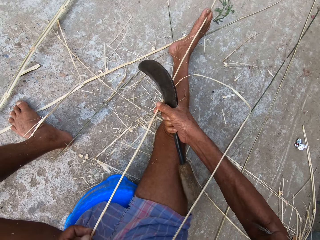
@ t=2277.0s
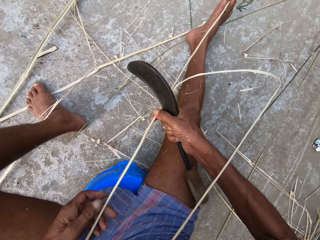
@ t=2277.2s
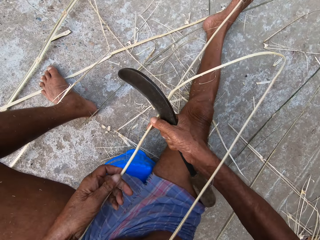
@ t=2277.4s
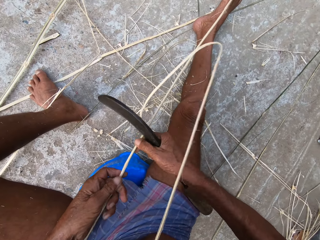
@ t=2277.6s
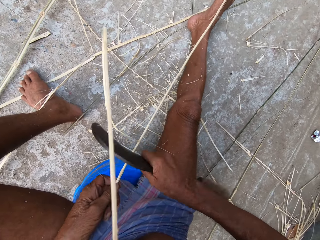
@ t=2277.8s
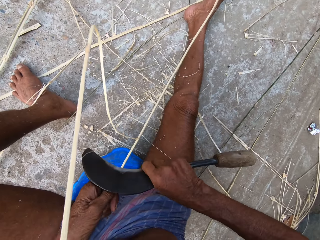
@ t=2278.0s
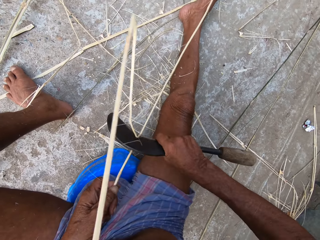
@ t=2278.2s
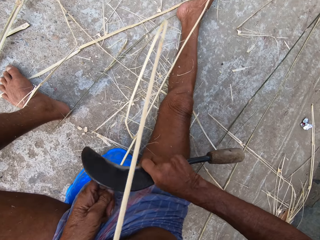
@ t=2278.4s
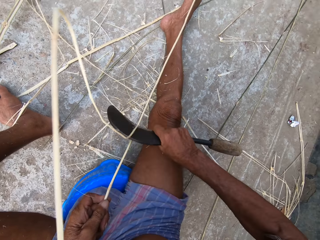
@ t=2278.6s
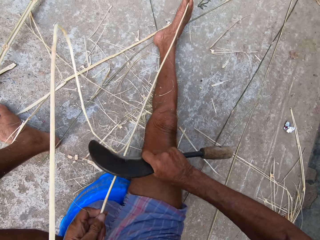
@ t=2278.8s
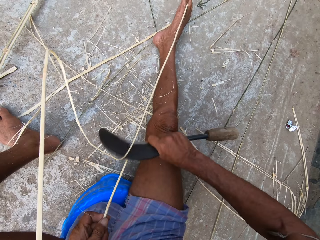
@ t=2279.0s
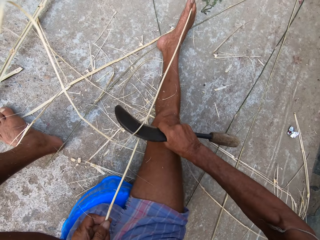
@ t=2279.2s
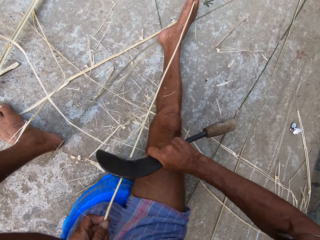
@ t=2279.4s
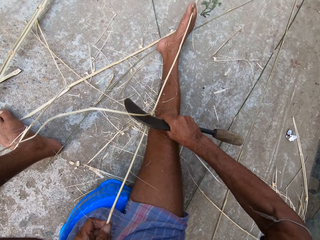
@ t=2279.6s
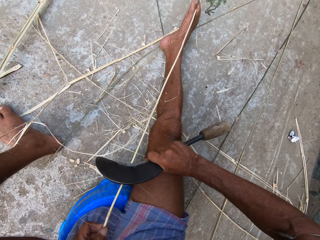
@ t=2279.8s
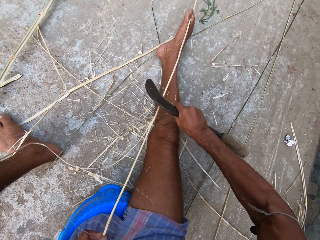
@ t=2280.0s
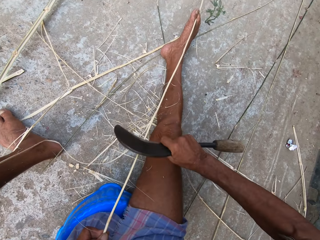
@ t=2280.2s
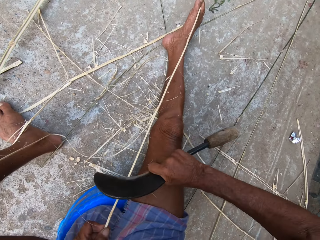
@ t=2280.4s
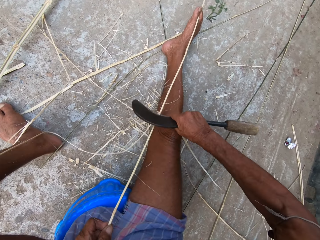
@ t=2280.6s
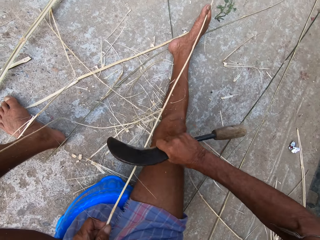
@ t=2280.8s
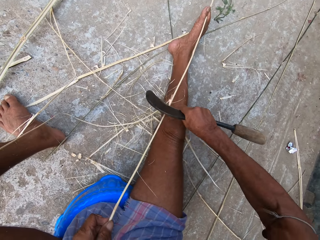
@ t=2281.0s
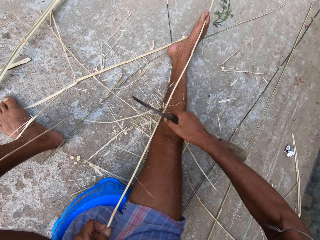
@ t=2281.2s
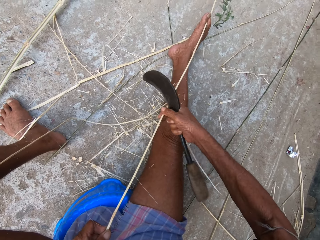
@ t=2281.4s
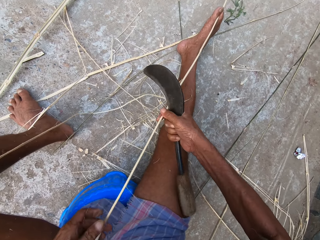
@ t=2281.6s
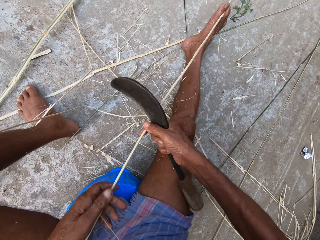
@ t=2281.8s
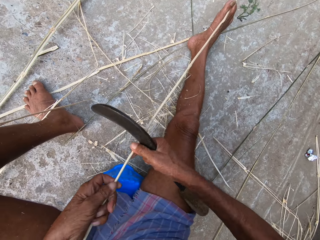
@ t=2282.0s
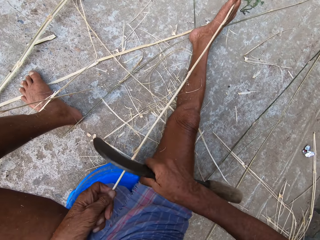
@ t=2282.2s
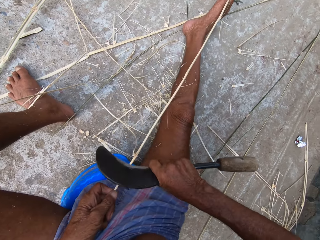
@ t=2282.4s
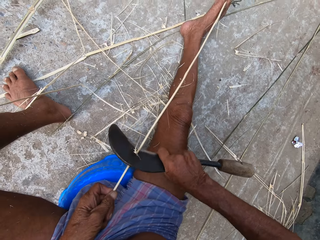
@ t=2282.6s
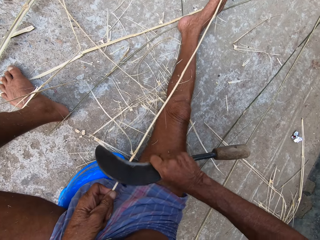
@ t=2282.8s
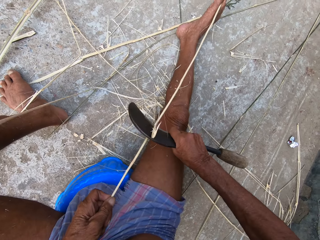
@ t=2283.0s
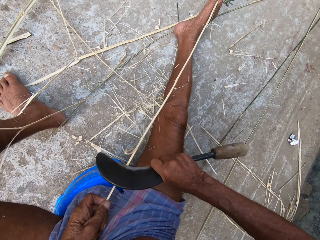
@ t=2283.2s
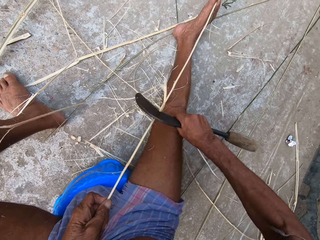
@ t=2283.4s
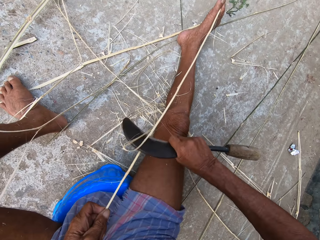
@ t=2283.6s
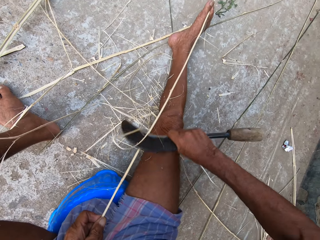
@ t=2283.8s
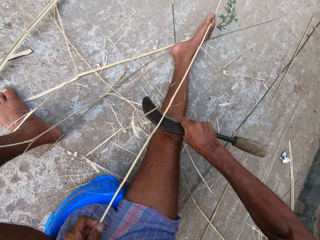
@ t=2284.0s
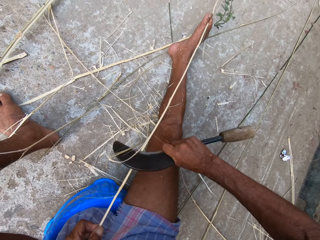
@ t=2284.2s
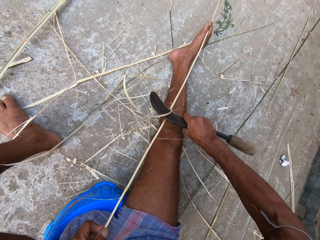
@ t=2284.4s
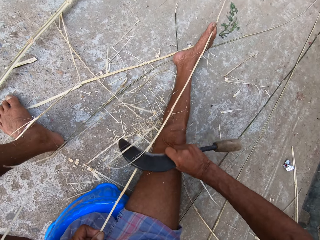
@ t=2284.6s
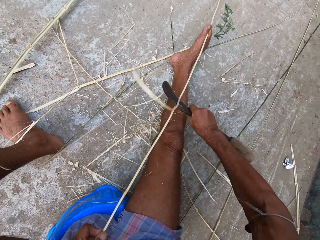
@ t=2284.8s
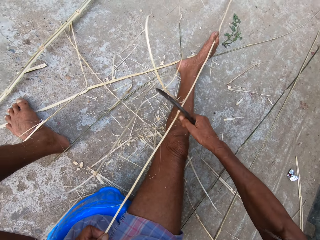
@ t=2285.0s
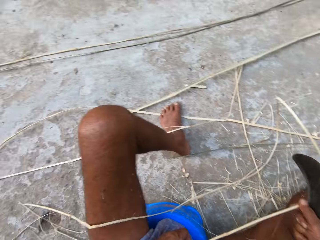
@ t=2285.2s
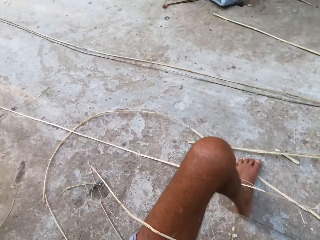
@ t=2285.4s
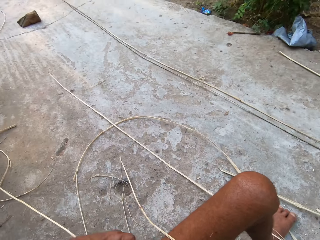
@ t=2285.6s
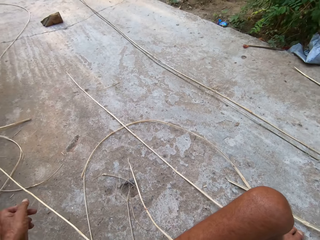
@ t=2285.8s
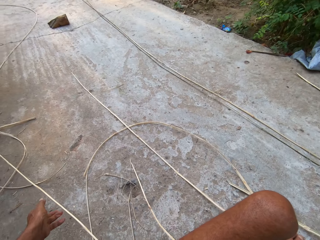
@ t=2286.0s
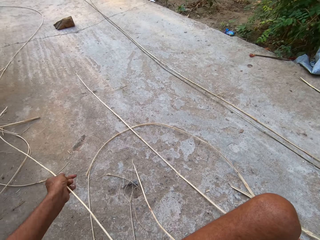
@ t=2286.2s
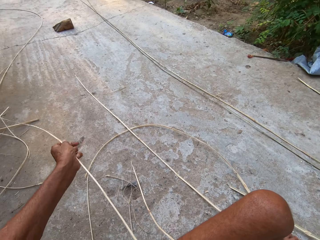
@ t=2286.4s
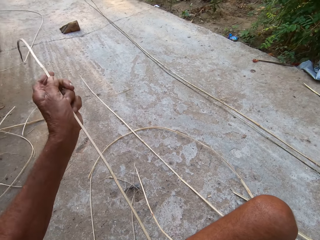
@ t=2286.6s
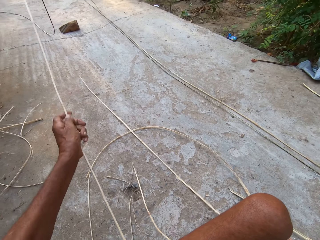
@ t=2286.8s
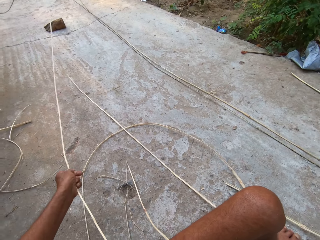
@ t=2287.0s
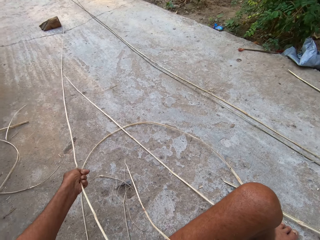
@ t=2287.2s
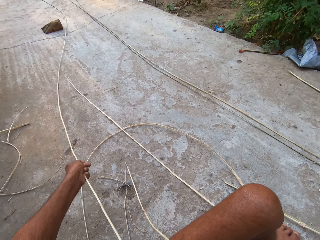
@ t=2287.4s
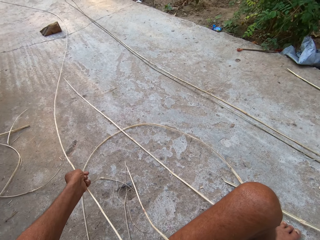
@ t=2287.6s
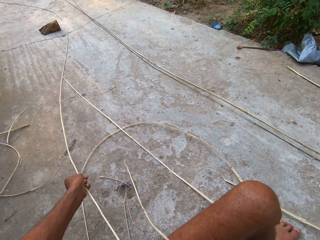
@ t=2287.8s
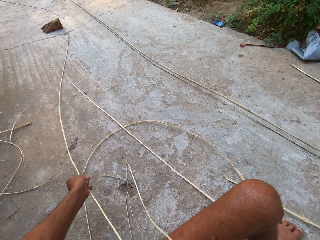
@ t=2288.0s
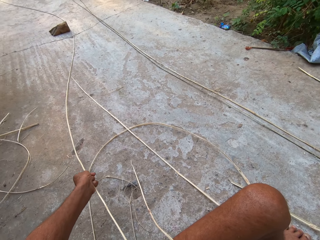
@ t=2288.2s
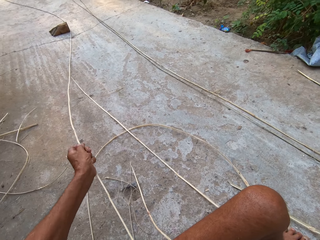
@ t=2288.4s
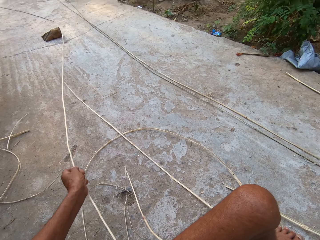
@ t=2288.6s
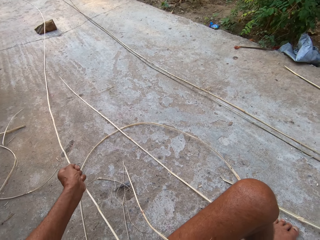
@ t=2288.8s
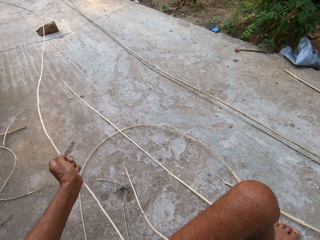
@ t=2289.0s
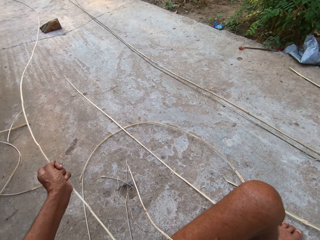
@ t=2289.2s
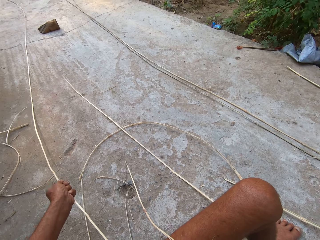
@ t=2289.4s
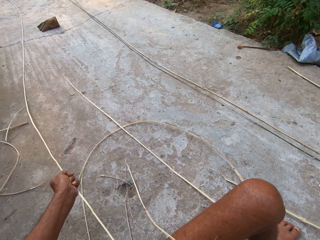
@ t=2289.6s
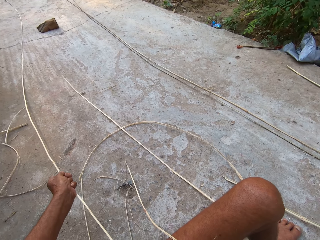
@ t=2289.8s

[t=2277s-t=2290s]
The camera wearer moves the bamboo strip on the ground with both hands. He peels the bamboo strip in his left hand with the sickle knife in his right hand. He moves the bamboo strip on the ground with both hands. He peels the bamboo strip in his left hand with the sickle knife in his right hand. He adjusts the bamboo strip on the ground with his left hand.

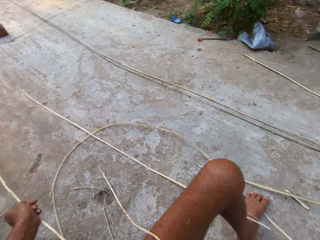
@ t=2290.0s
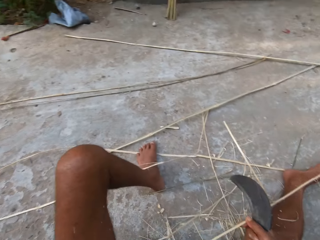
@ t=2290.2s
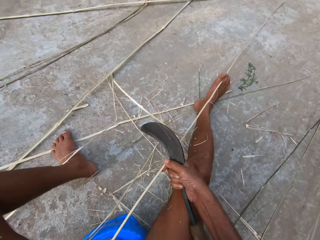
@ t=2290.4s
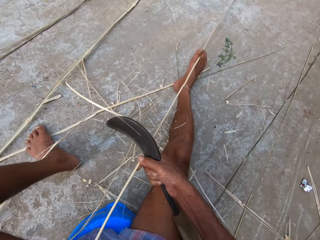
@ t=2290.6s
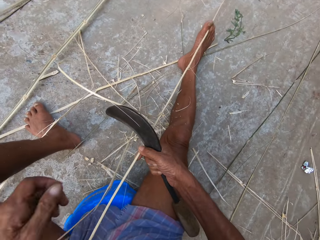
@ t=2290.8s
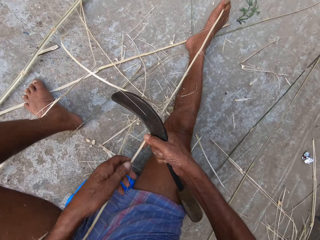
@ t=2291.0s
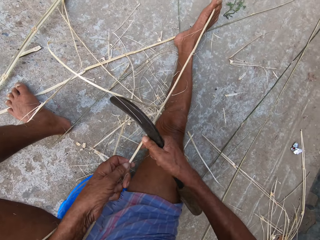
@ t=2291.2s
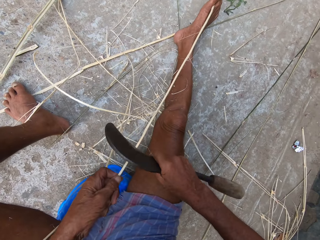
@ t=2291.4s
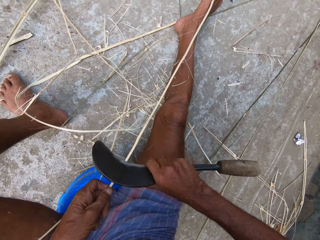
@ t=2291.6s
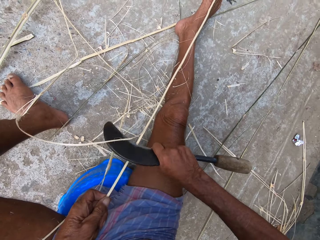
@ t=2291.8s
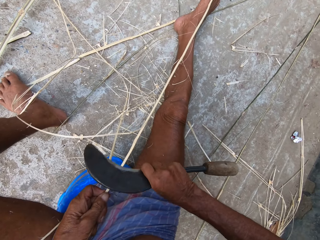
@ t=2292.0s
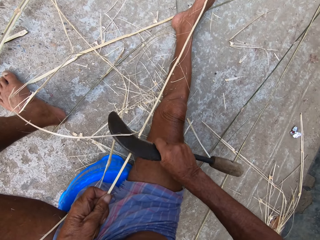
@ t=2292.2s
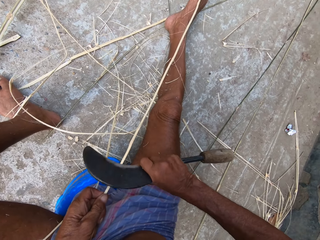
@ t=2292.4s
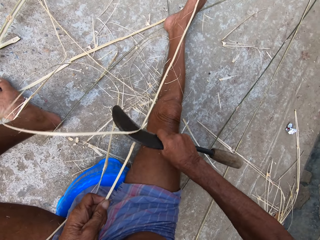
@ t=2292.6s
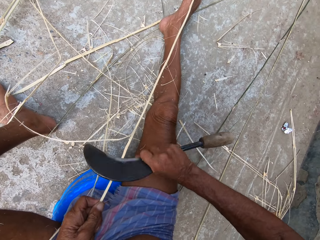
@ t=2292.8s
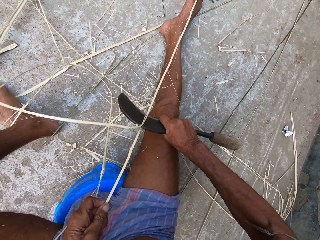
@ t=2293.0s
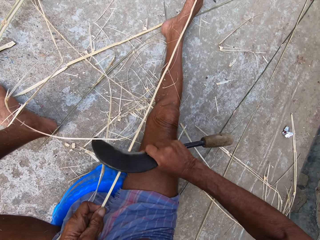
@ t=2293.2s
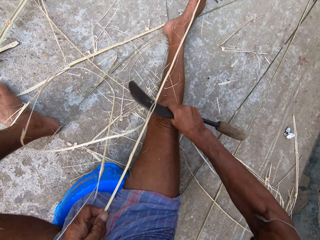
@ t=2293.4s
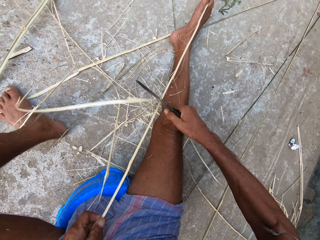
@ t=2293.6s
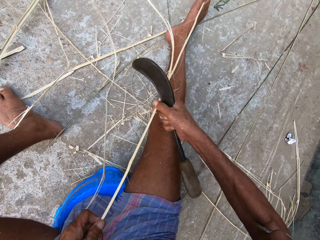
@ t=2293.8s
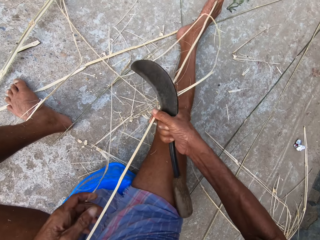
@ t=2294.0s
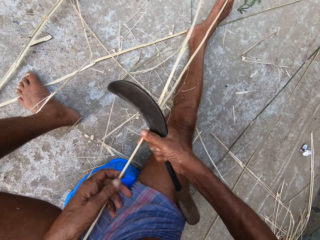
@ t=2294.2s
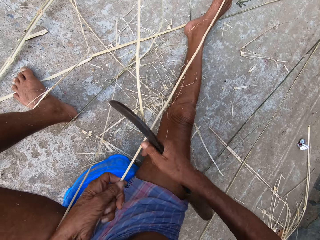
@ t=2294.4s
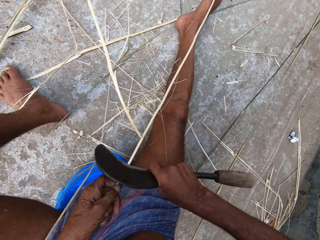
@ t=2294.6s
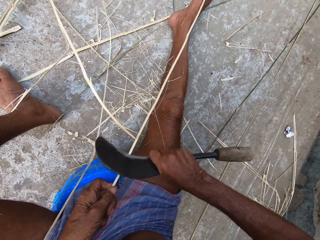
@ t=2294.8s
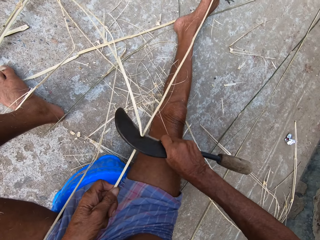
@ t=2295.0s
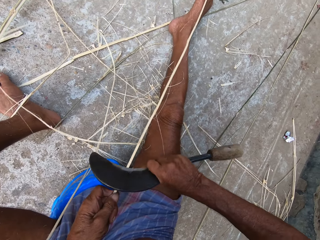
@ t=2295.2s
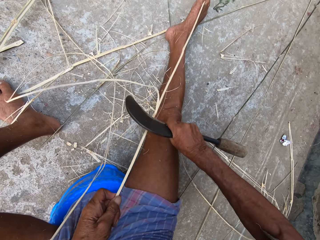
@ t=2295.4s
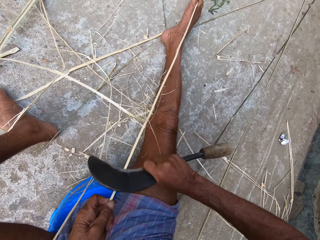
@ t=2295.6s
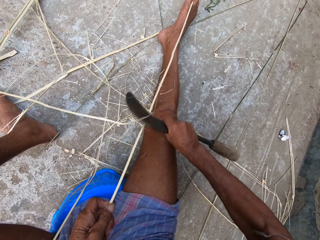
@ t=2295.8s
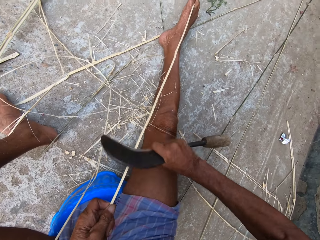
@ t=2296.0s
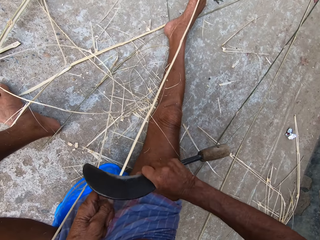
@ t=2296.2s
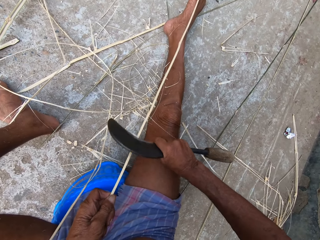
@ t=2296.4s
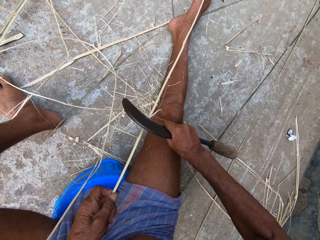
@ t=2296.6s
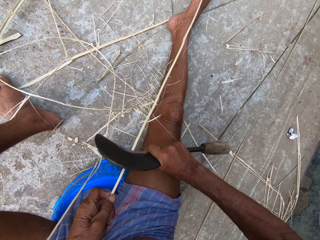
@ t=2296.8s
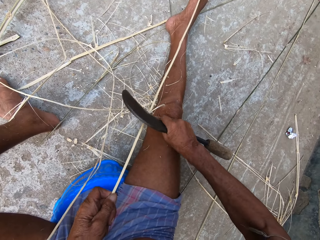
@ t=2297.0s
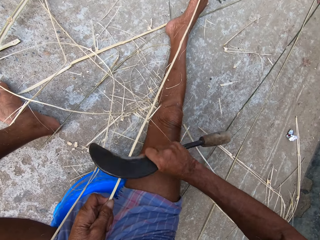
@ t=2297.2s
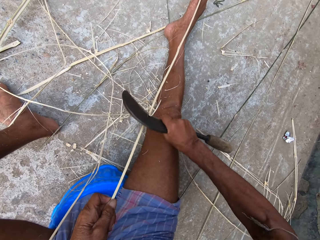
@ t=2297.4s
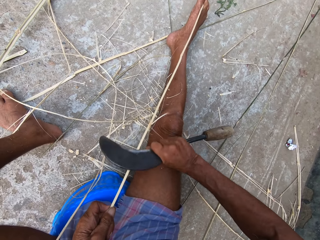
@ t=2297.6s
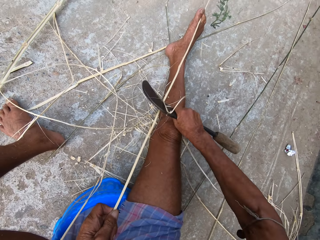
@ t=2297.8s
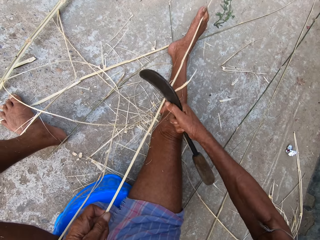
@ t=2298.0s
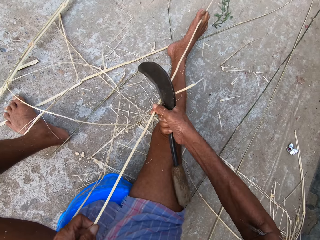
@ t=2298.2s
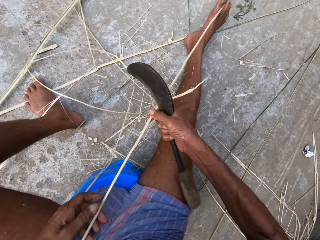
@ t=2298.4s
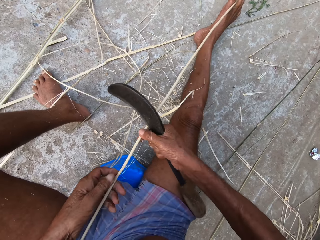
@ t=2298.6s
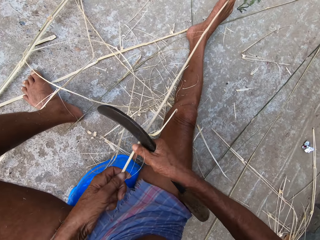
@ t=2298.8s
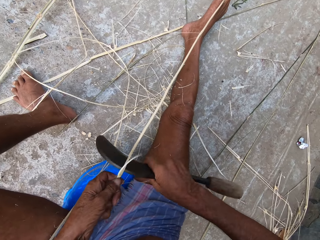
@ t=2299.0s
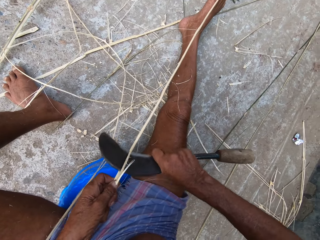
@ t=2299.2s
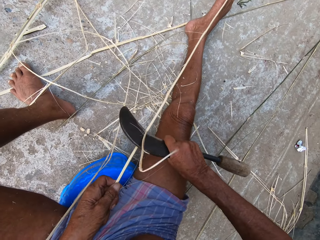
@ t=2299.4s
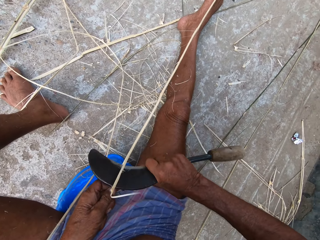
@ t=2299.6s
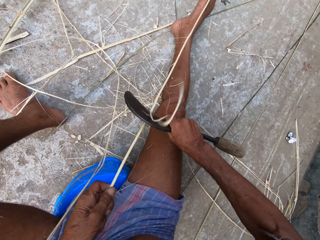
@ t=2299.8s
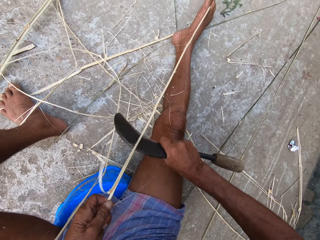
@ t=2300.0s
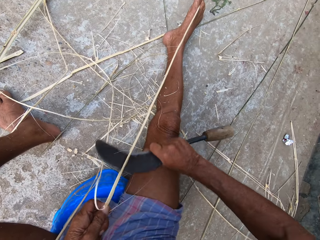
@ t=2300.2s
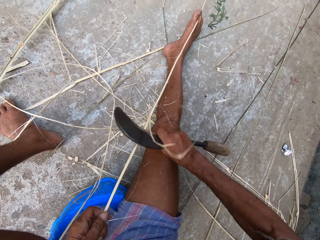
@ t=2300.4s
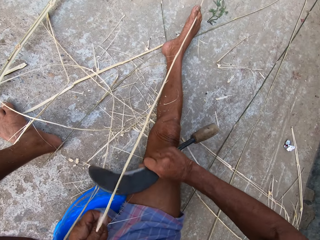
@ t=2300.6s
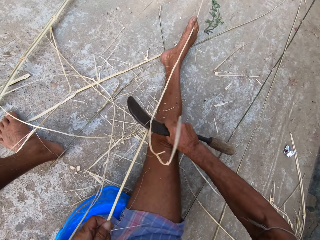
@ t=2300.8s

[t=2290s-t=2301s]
The camera wearer holds the bamboo strip on the ground with his right hand. He passes the bamboo strip from his right hand to his left hand. He peels the bamboo strip in his left hand with the sickle knife in his right hand. He sharpens the Napier grass stem with a sickle tool. He passes the bamboo strip from his left hand to his right hand. He passes the bamboo strip from his right hand to his left hand. He peels the bamboo strip in his left hand with the sickle knife in his right hand. He passes the bamboo strip from his left hand to his right hand. He passes the bamboo strip from his right hand to his left hand. He peels the bamboo strip in his left hand with the sickle knife in his right hand.
